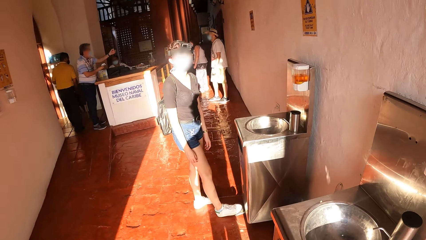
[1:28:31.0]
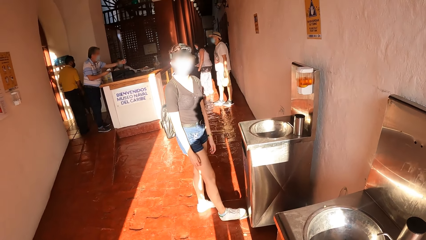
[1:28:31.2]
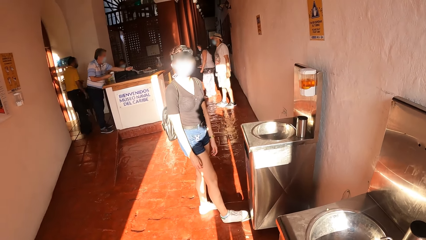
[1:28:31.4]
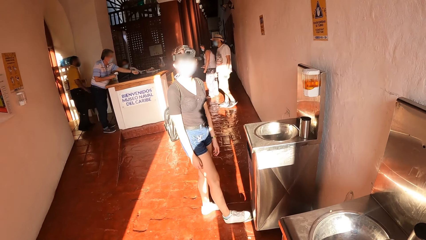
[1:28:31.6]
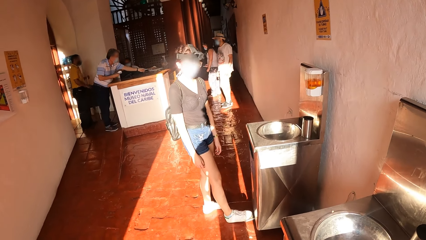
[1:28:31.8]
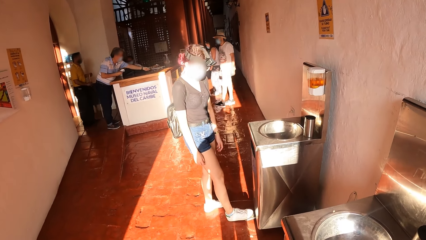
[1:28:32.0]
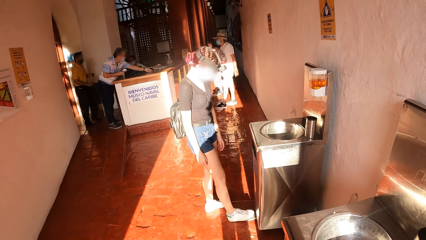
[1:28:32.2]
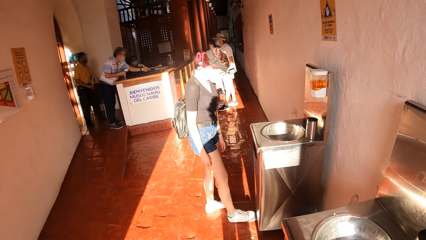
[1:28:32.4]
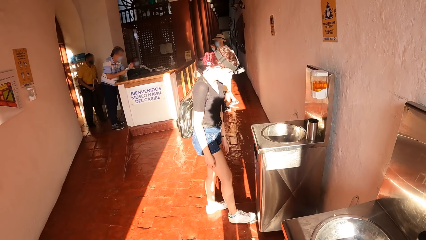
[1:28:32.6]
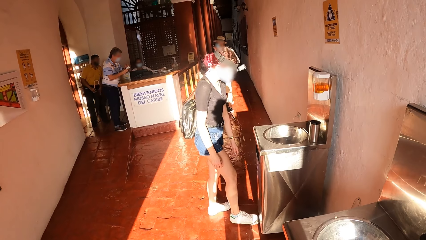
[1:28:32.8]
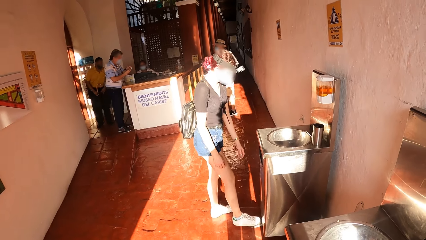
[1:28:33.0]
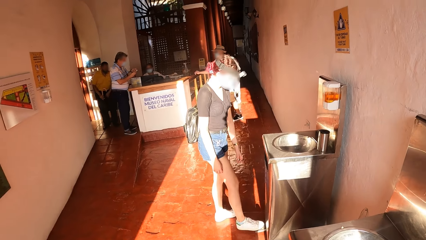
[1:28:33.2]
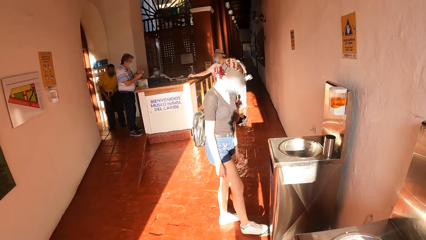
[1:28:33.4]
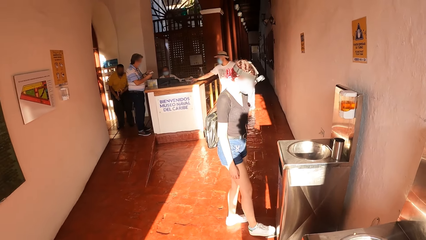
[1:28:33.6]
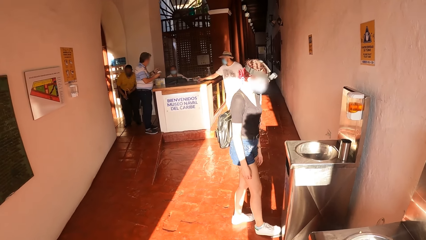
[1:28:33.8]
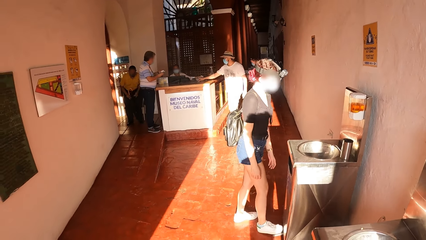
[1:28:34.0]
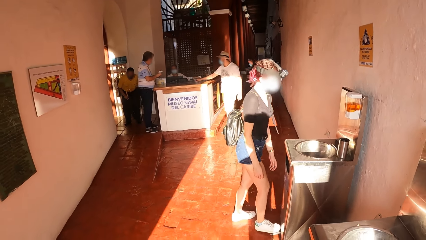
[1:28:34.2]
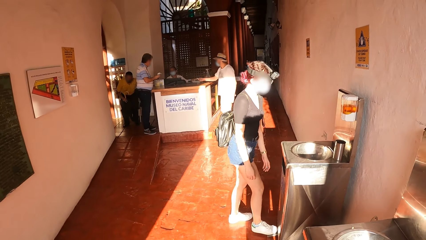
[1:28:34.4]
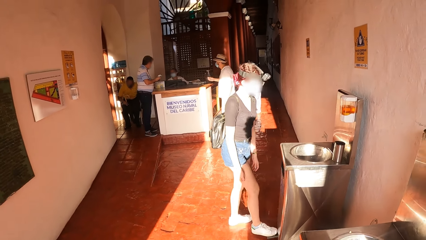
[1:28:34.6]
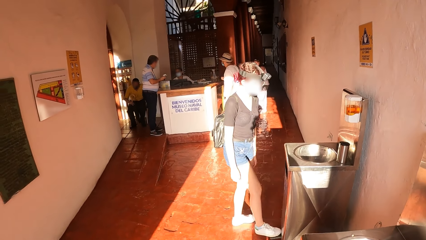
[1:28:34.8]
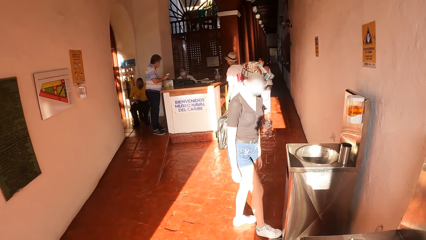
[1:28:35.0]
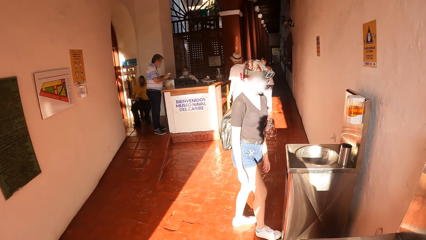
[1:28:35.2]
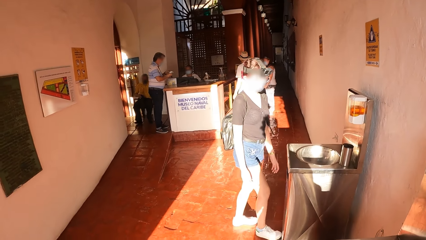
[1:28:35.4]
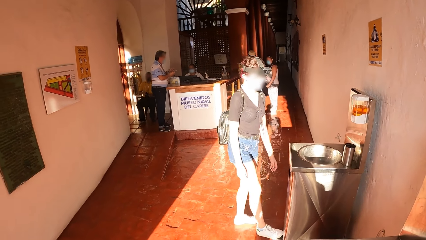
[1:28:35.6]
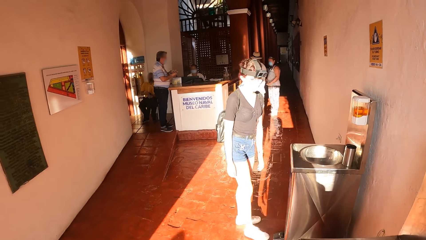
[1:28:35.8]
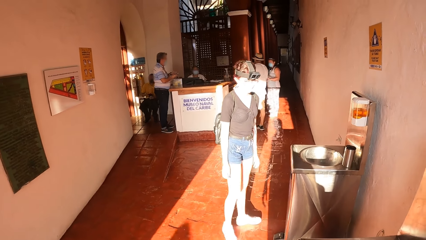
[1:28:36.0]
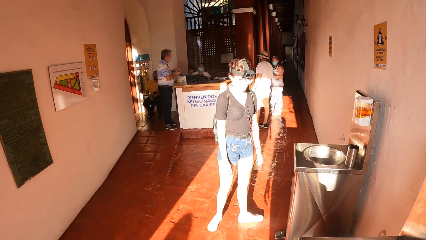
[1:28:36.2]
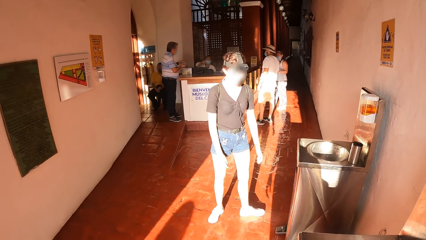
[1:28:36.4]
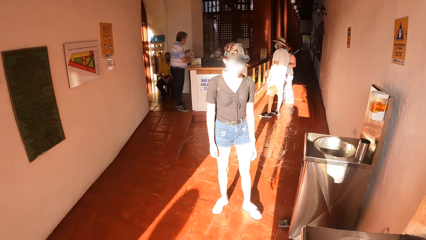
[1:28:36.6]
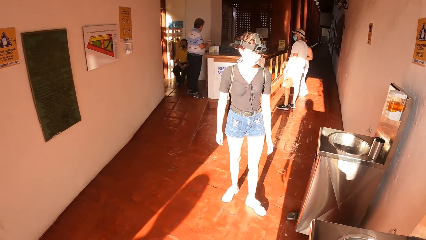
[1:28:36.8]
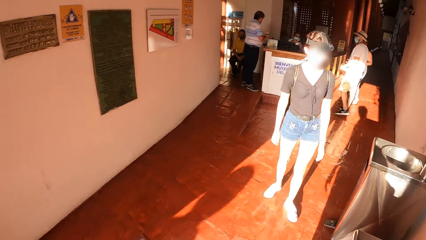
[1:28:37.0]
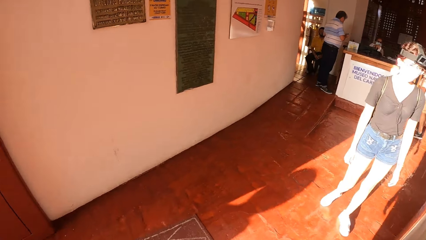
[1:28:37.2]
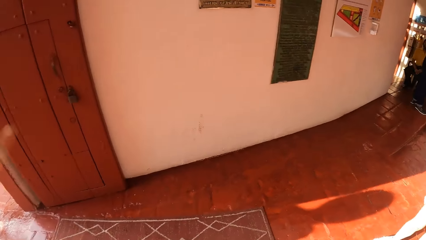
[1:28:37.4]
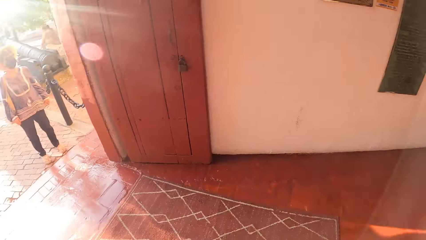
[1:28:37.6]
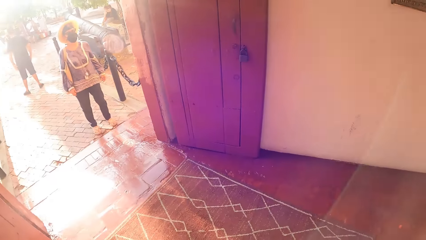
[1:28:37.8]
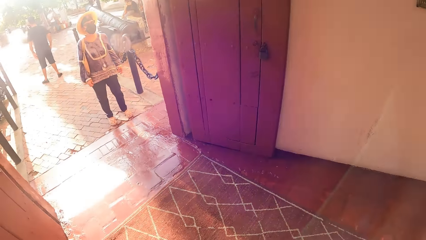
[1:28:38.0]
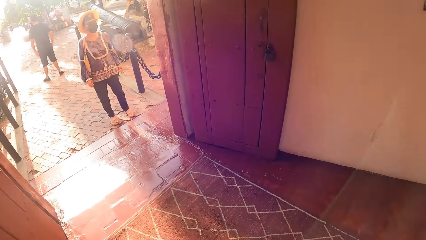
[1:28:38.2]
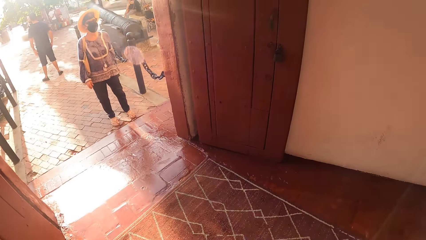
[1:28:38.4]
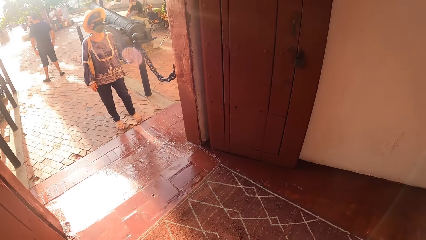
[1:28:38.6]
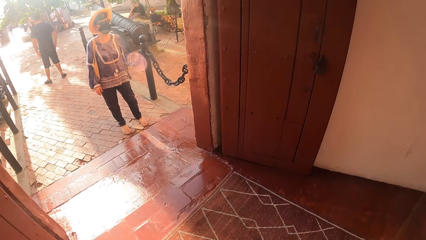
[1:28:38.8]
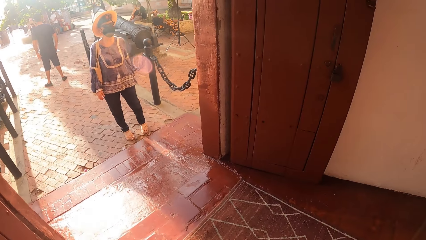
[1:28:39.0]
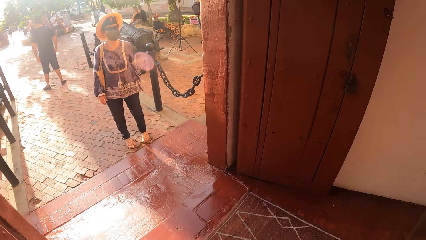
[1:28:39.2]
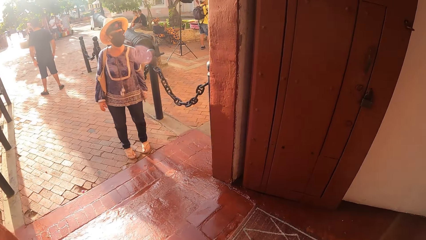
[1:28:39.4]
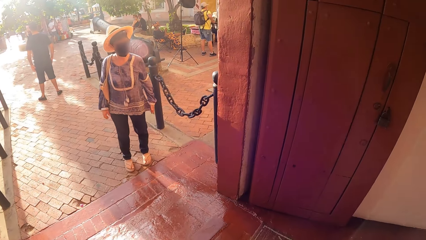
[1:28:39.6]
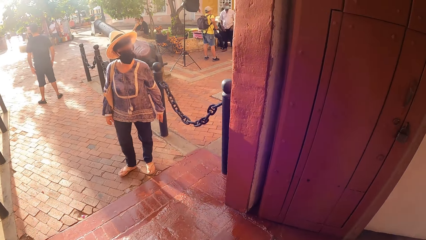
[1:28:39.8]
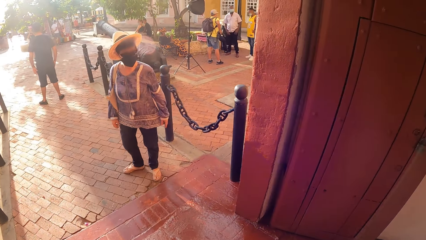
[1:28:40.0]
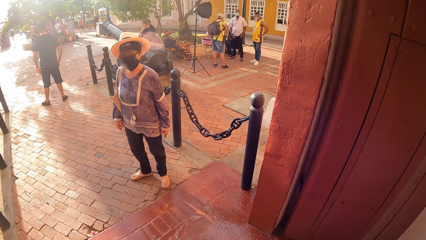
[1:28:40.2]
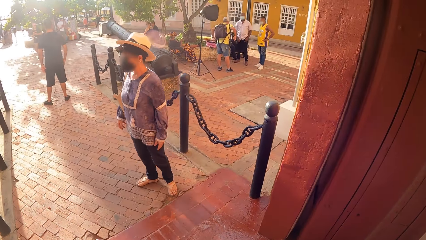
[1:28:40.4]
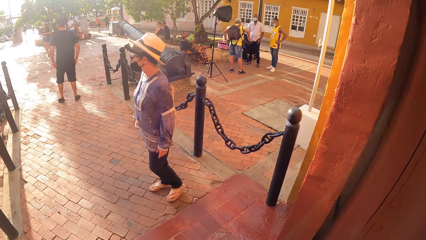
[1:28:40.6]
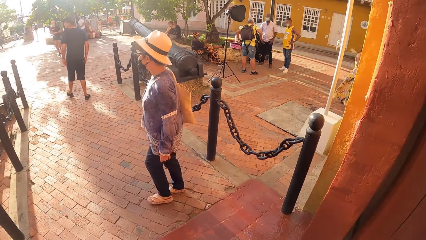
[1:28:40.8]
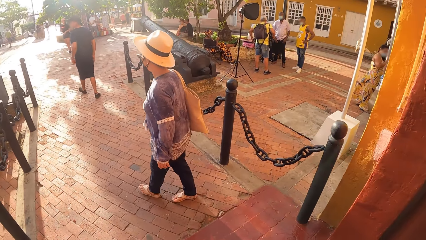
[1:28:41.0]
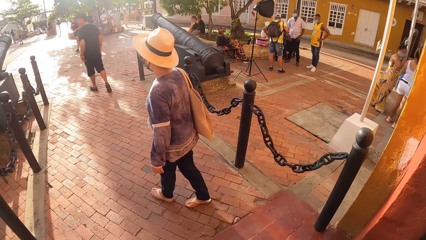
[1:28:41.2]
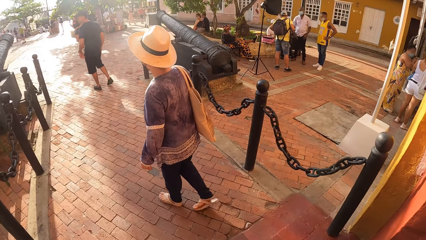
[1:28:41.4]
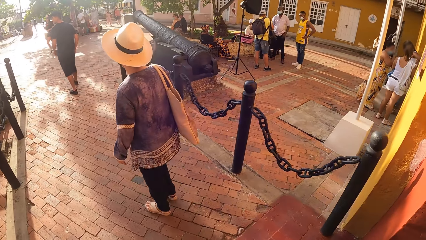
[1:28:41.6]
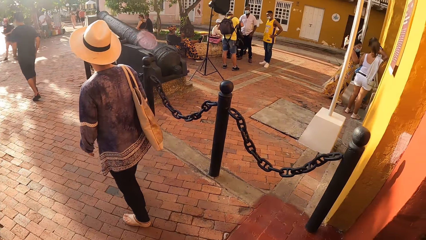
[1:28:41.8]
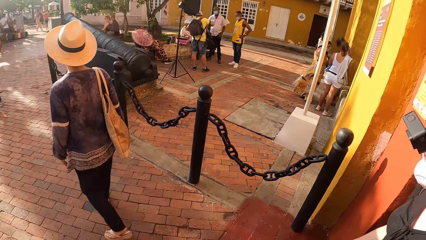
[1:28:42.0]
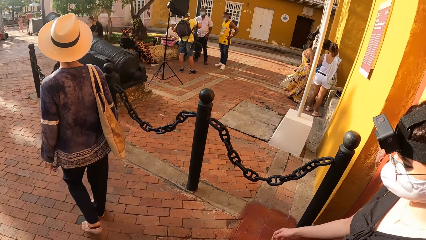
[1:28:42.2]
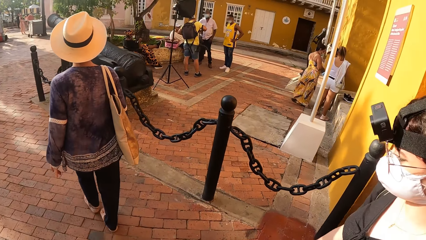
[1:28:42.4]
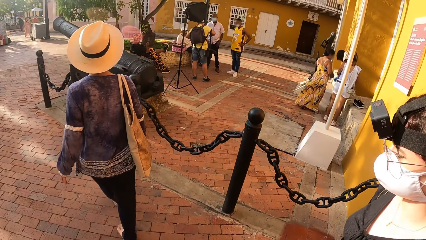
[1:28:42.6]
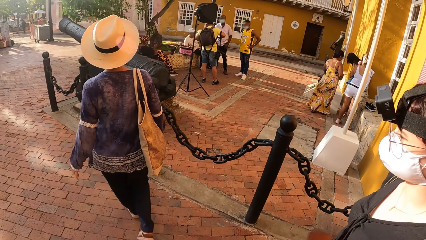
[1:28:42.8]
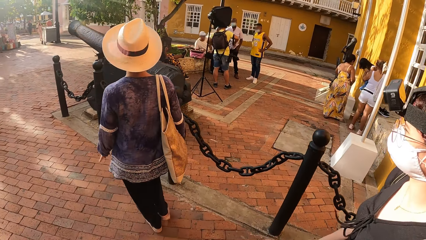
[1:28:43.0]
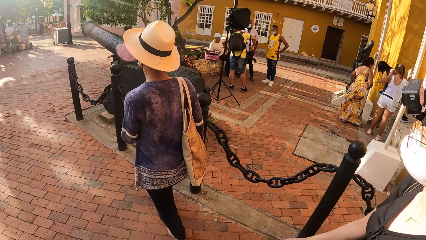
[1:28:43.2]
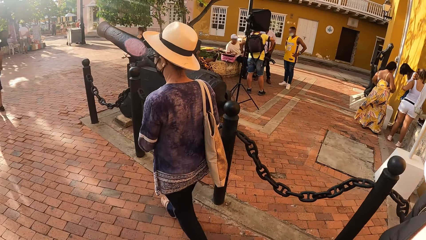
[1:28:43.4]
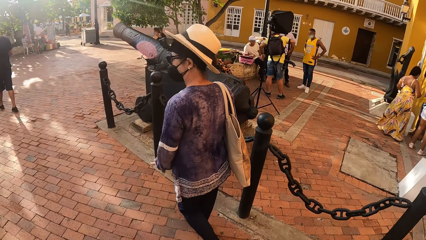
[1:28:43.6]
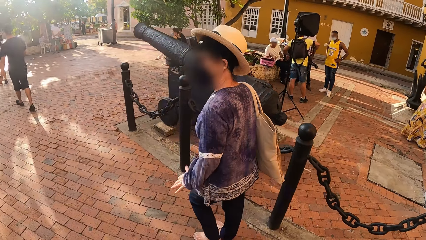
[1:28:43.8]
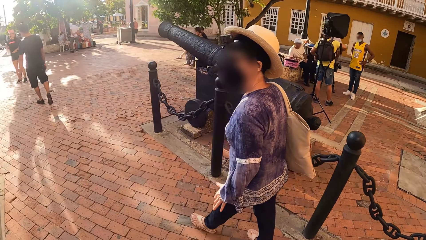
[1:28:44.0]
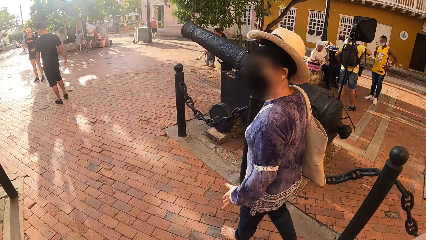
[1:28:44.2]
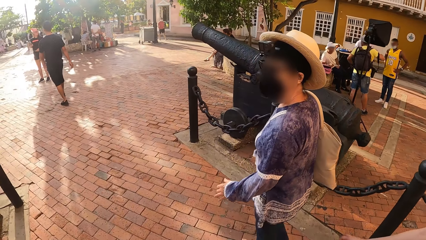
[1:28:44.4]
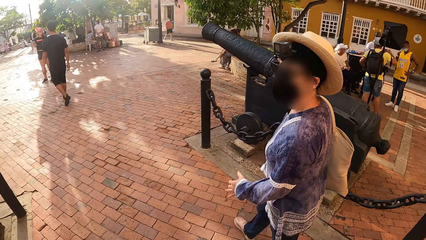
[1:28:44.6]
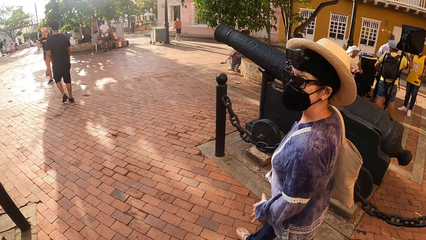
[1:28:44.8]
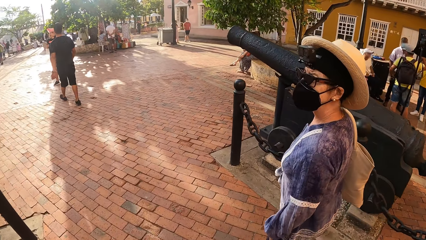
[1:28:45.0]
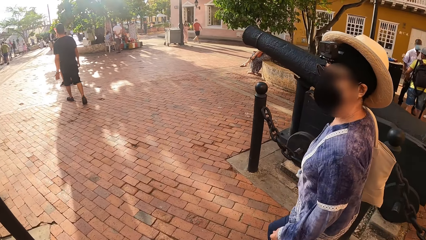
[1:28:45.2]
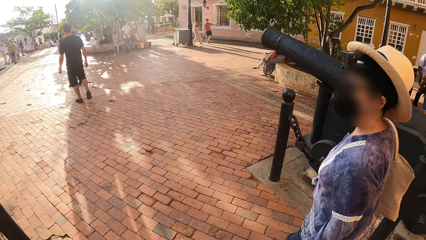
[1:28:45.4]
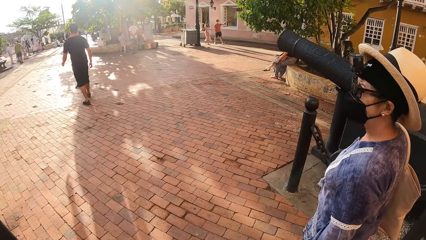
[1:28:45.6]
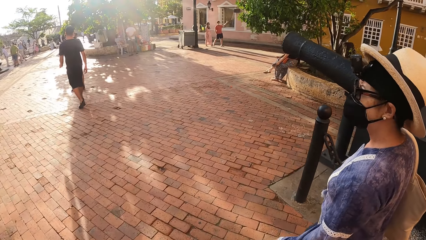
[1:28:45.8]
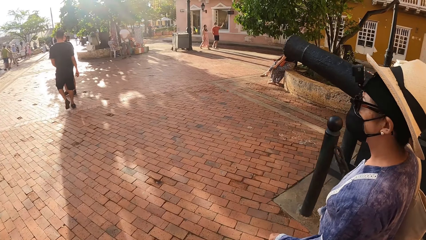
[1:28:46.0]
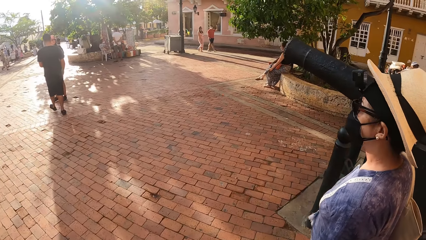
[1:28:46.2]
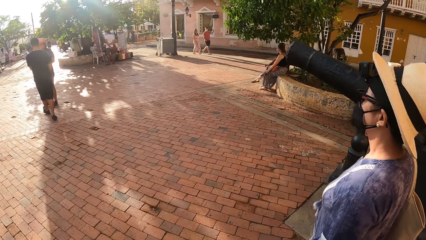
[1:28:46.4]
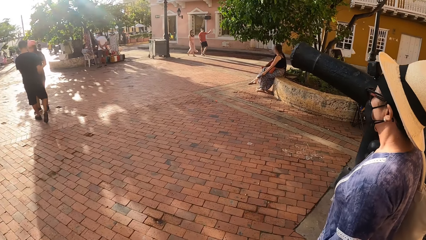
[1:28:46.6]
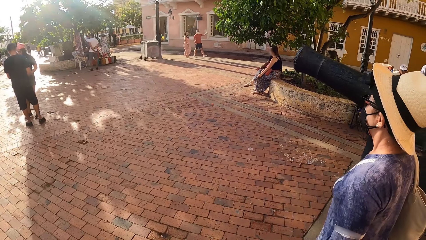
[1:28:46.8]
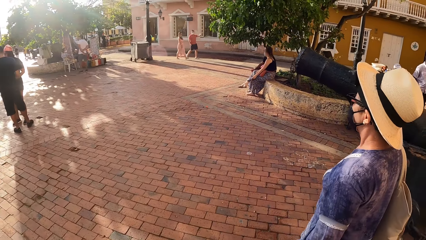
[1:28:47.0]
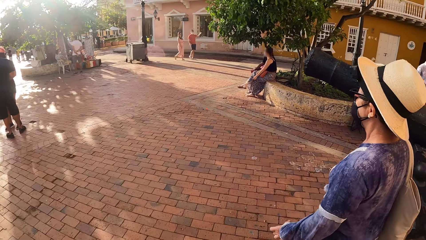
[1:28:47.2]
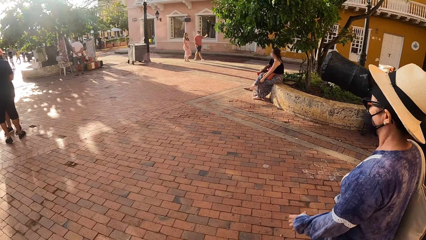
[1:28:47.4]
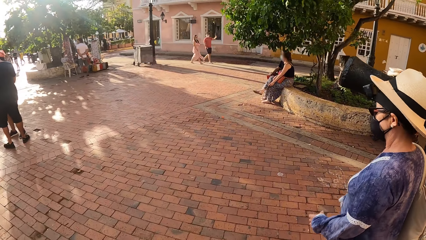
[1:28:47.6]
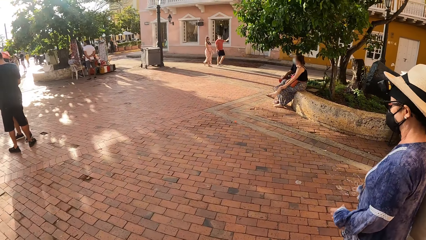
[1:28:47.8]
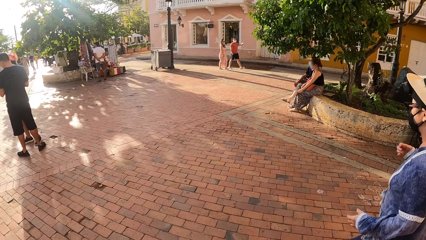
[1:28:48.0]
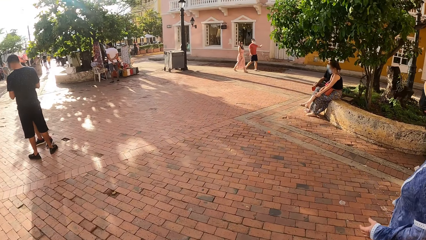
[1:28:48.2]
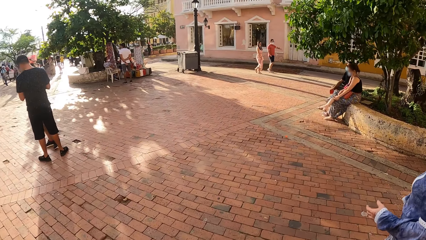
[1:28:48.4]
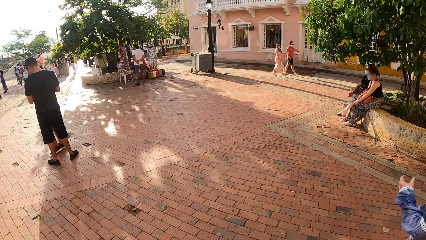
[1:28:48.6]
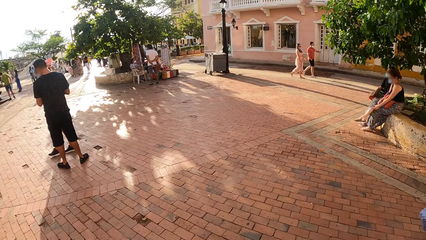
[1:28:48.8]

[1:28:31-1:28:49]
The camera wearer walks on the pavement.
